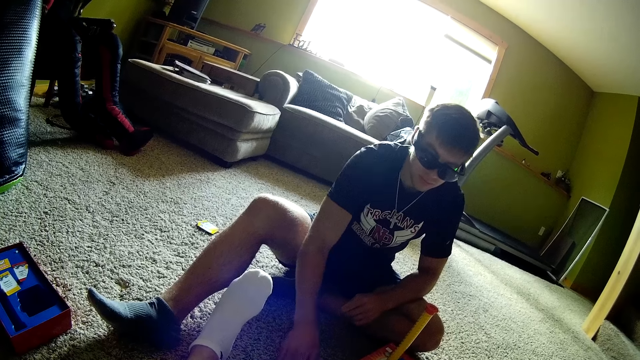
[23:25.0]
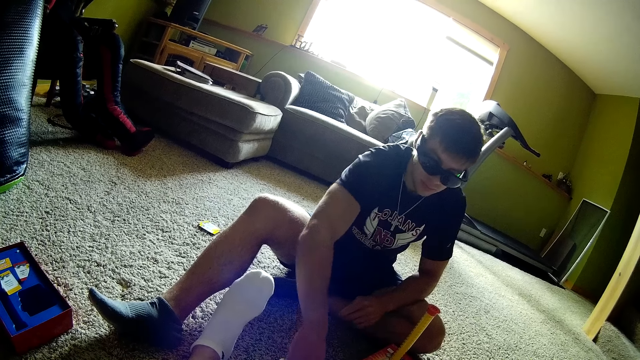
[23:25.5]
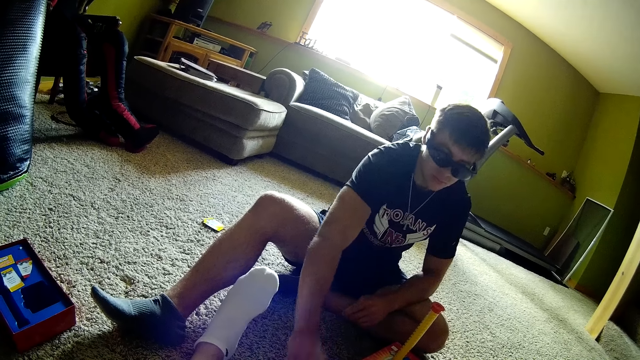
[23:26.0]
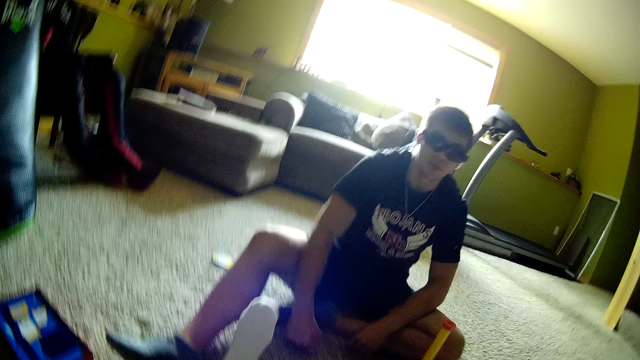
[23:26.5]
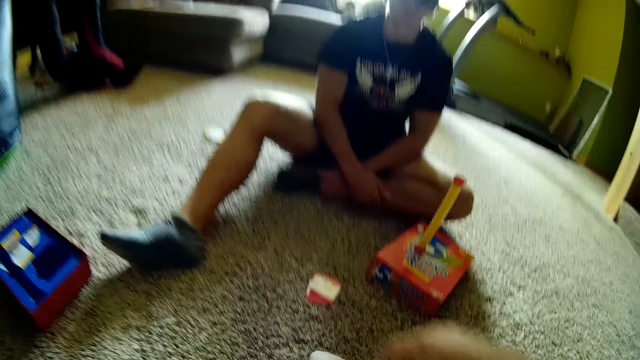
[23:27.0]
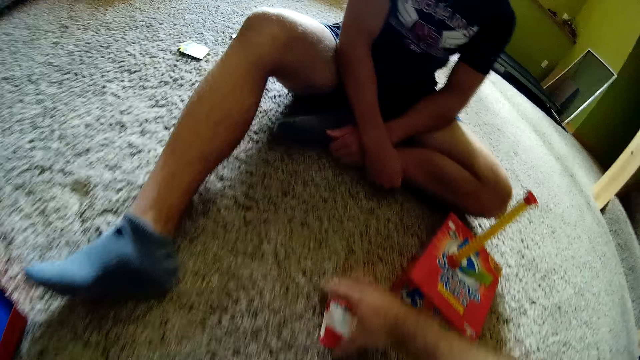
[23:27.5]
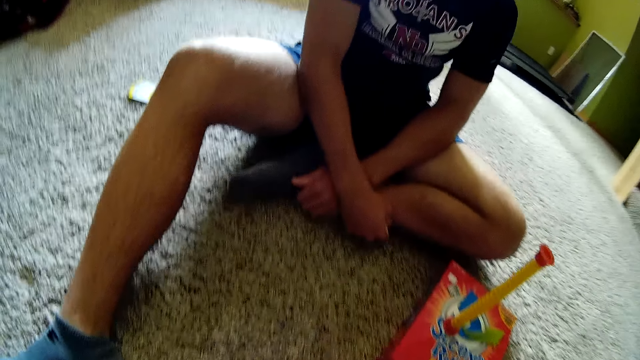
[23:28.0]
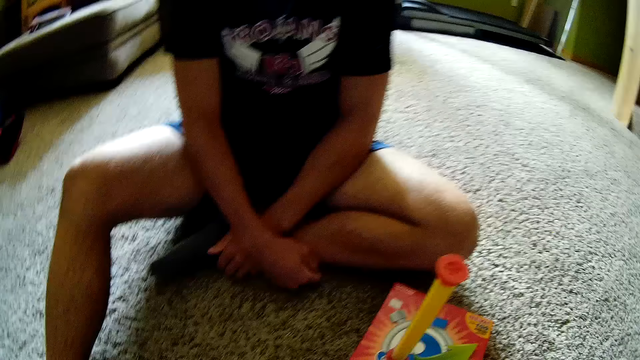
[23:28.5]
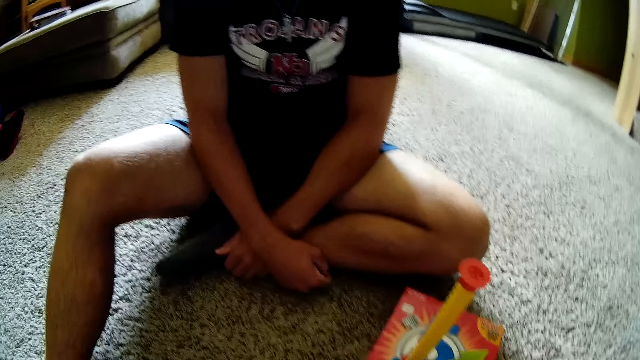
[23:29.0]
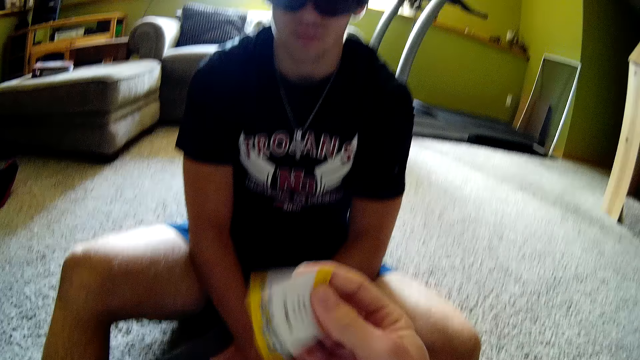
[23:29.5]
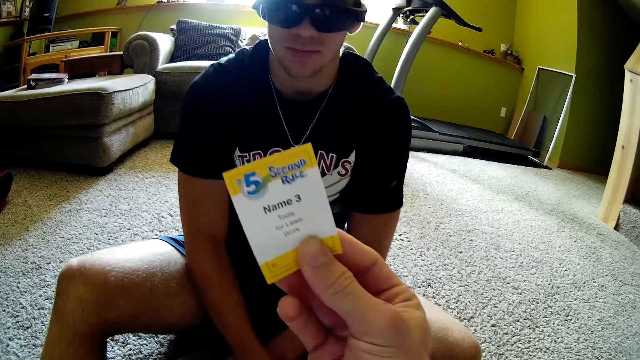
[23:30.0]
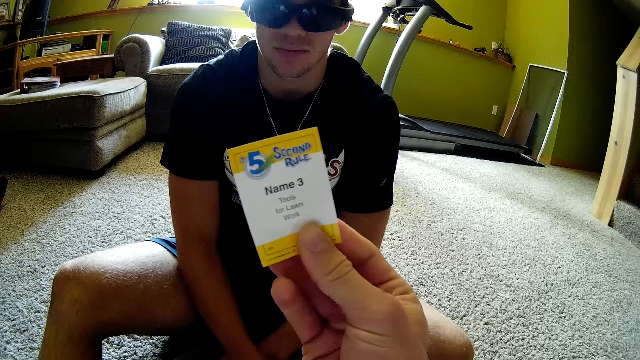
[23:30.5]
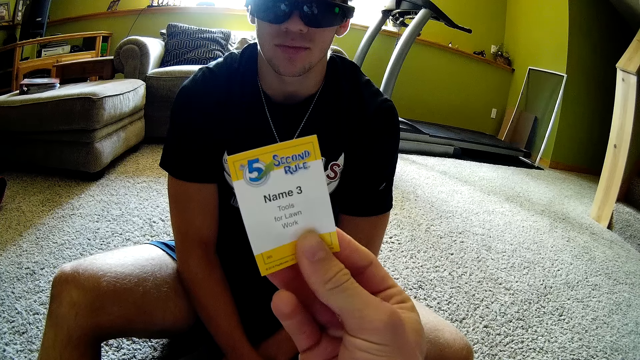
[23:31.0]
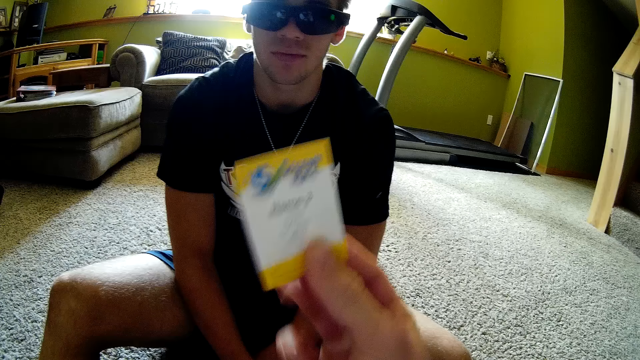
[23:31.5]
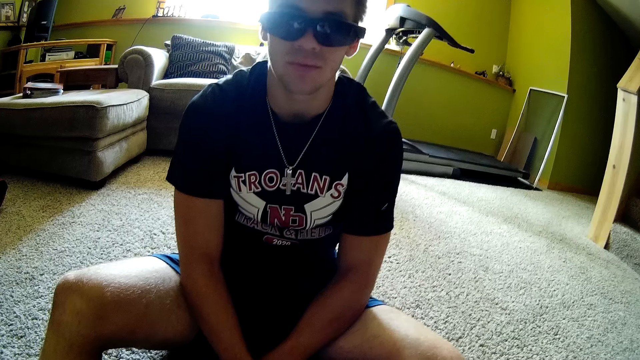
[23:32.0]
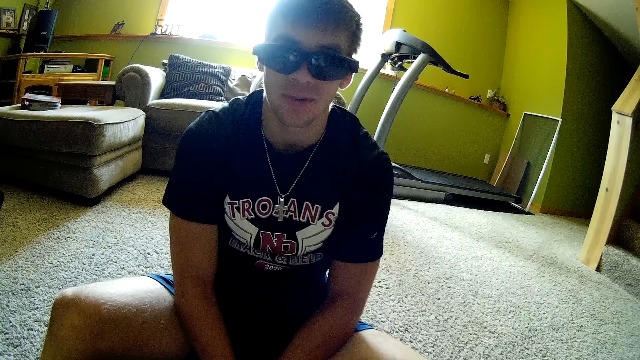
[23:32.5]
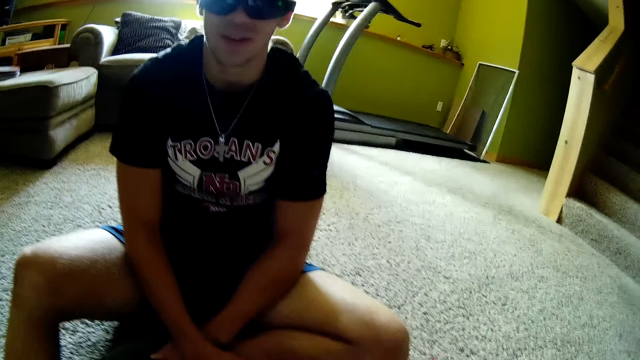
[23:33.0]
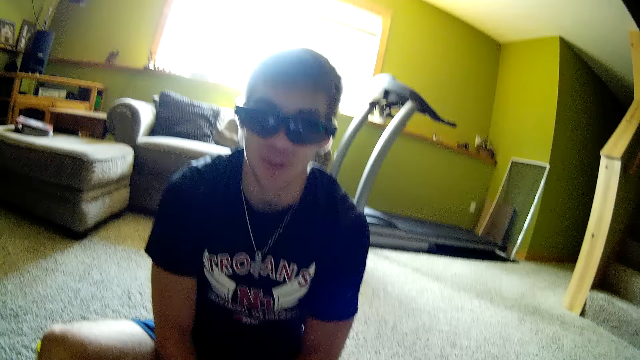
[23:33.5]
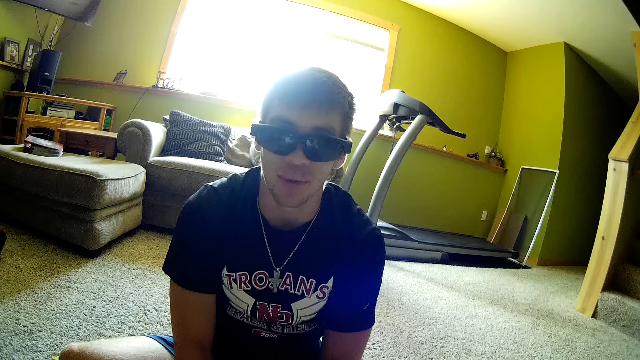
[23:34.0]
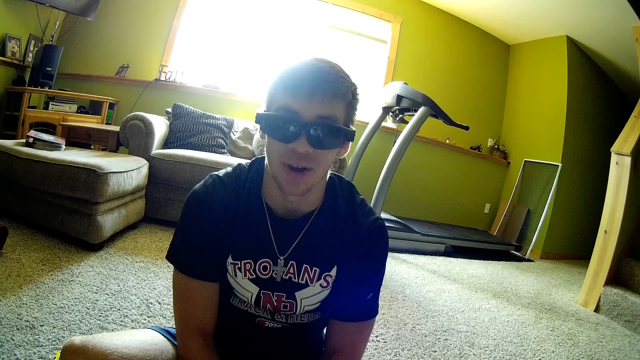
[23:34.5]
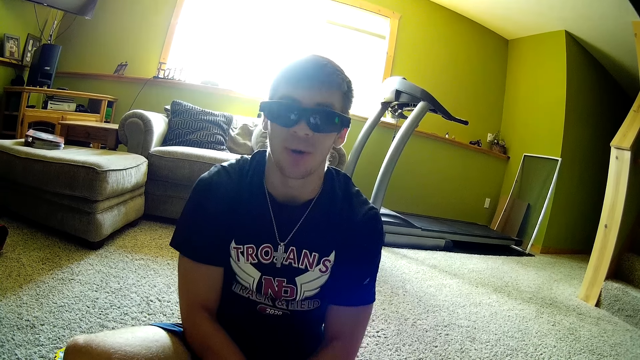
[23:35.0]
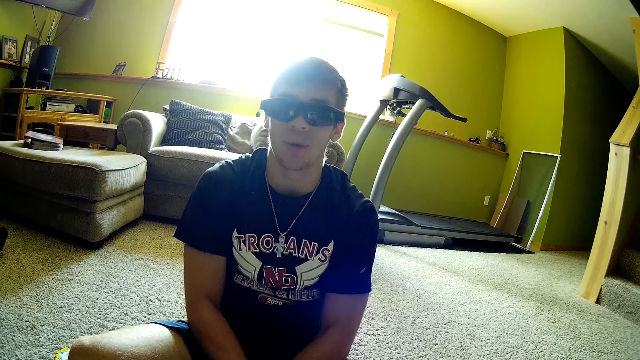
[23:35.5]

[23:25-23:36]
The camera wearer picks a card from the floor. They hold the cards and move their hand forward. They lift up the card and read the card. They interact with a man. They move the card down.

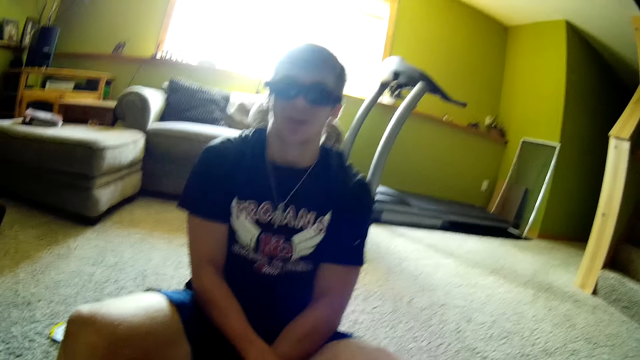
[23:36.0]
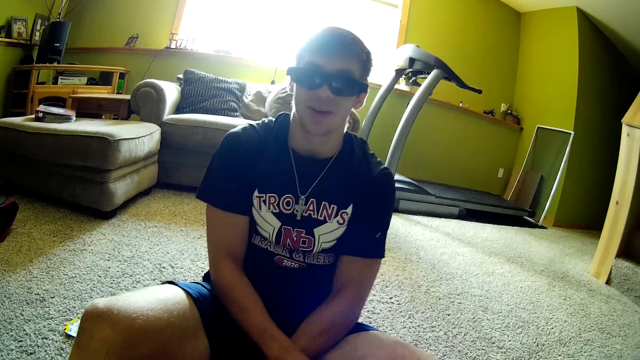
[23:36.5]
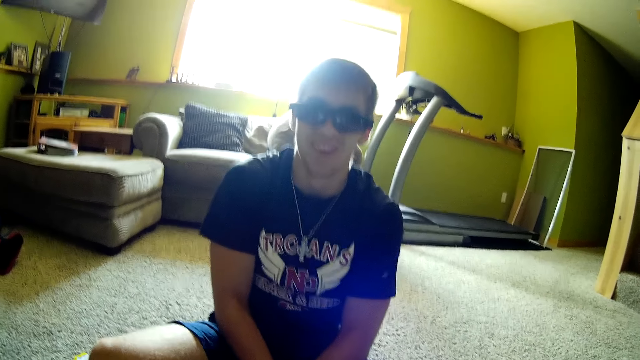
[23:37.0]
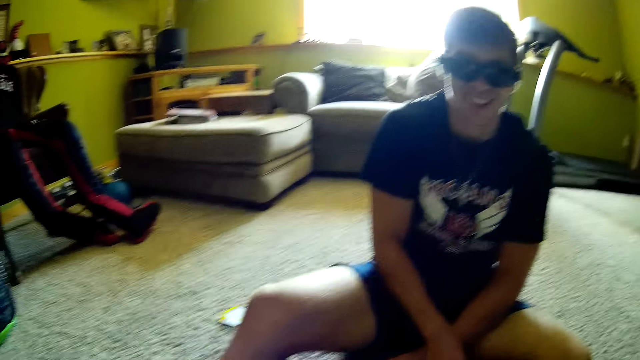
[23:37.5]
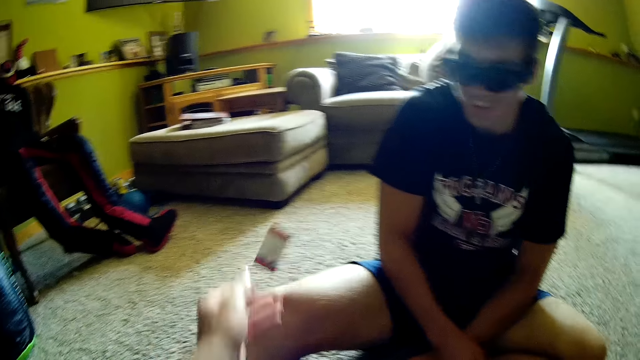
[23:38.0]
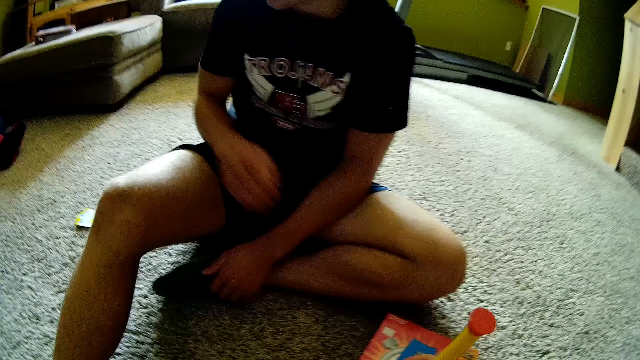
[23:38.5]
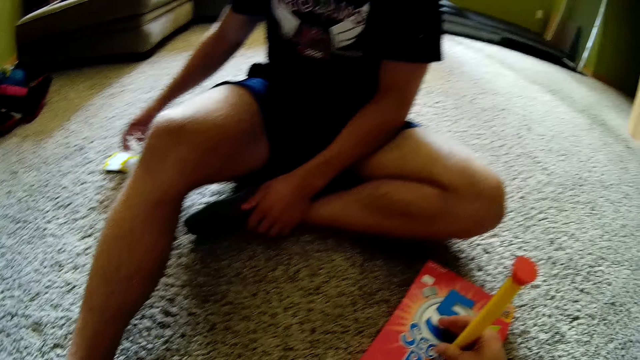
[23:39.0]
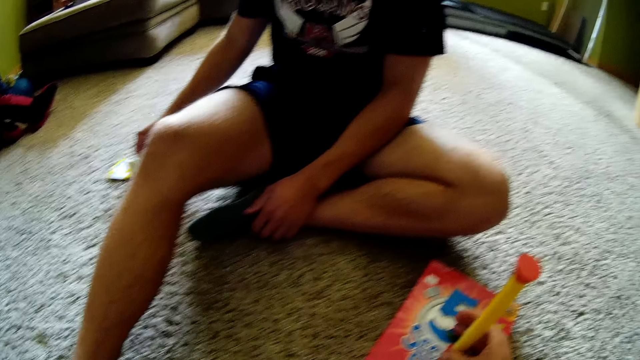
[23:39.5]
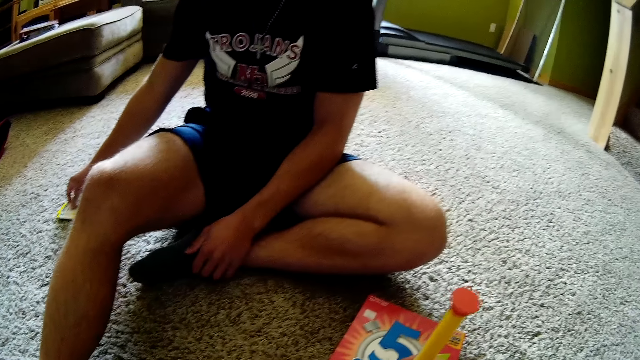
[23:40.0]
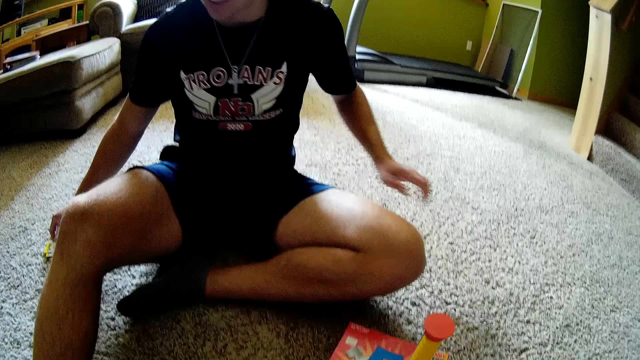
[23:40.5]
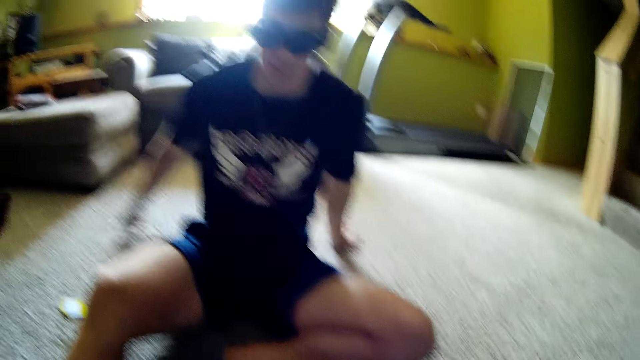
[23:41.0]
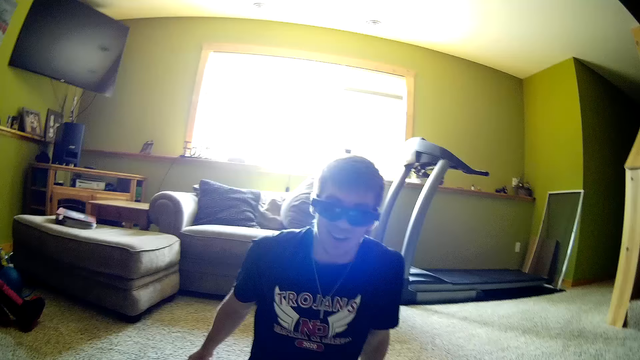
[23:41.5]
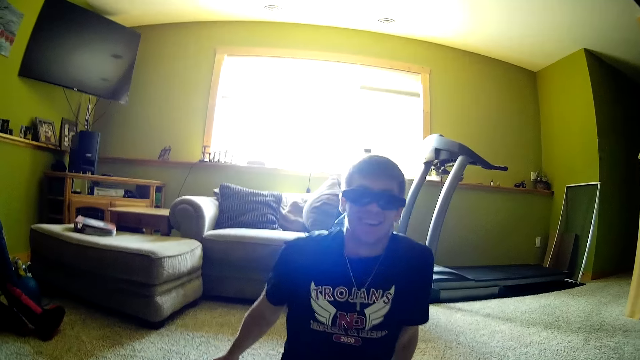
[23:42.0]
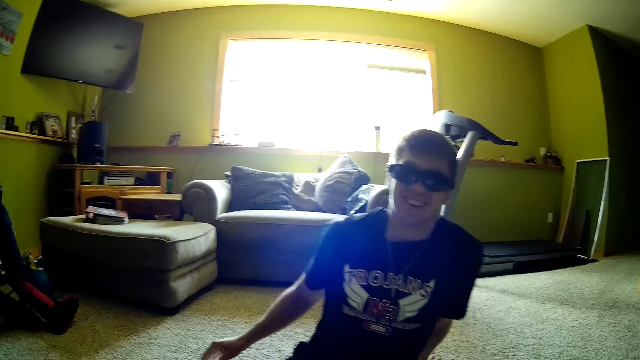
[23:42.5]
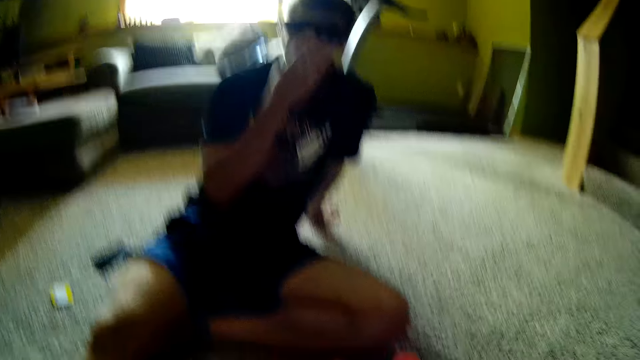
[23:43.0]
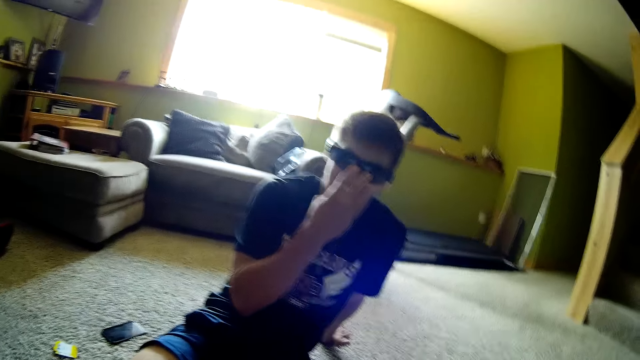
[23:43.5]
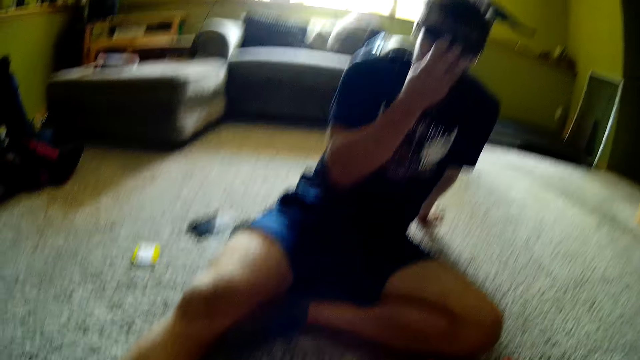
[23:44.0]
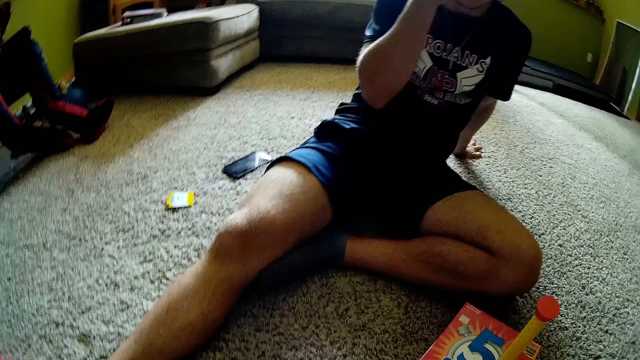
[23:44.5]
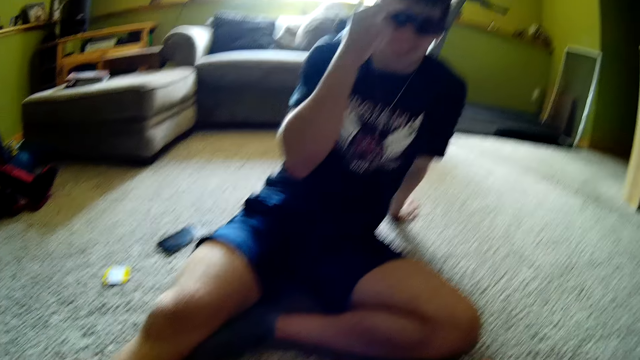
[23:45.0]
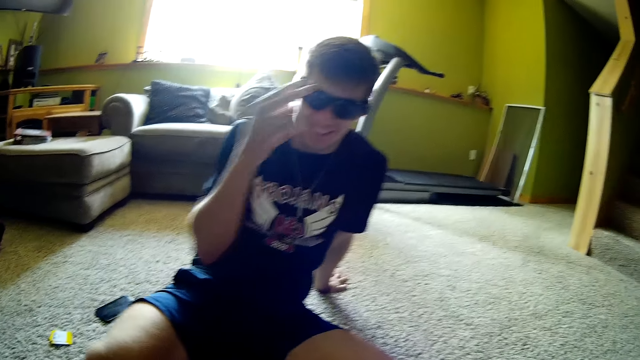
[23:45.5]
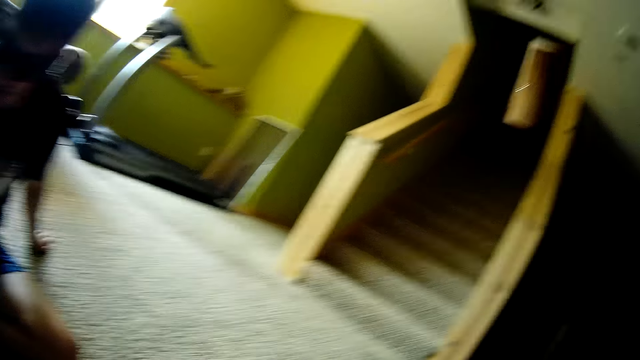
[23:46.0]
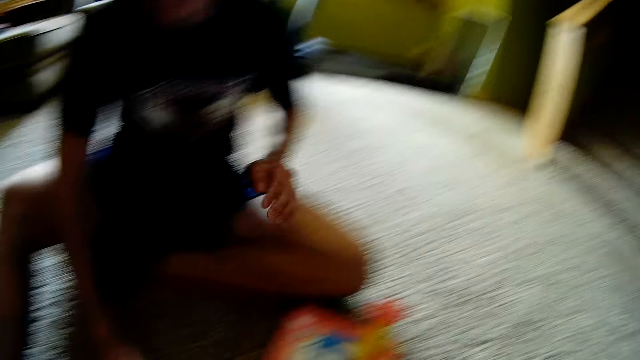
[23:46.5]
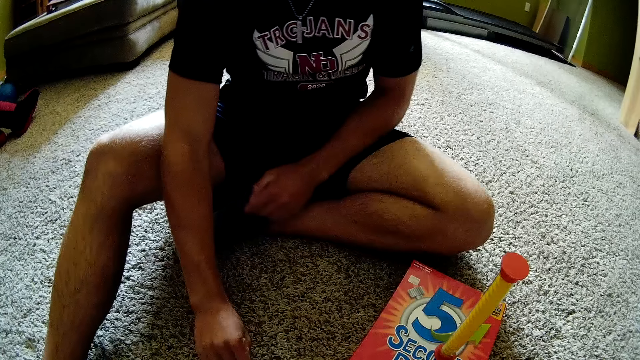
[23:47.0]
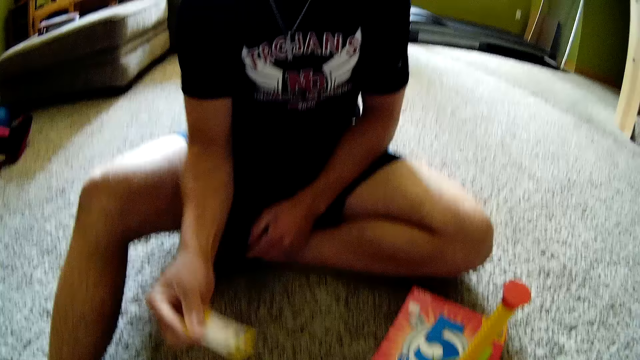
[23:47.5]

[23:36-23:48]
The camera wearer throws the card down. They hold the plastic stick. They interact with a man. They look forward. The man picks a card from the floor.
